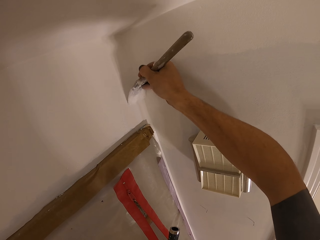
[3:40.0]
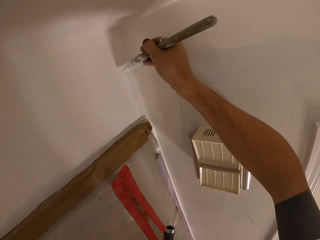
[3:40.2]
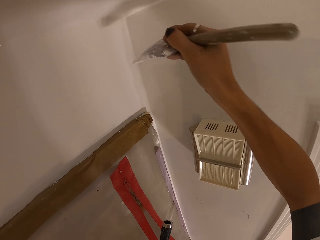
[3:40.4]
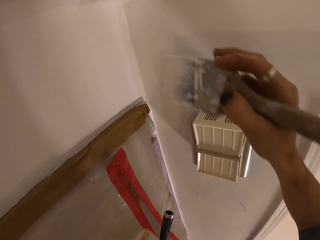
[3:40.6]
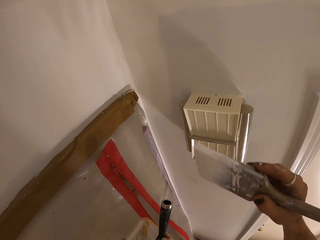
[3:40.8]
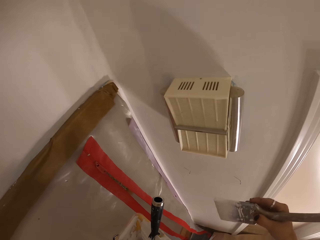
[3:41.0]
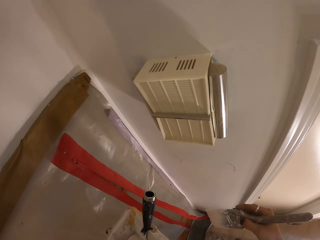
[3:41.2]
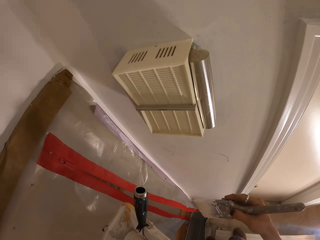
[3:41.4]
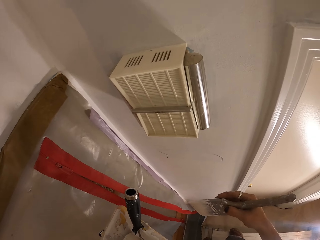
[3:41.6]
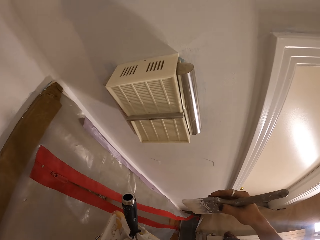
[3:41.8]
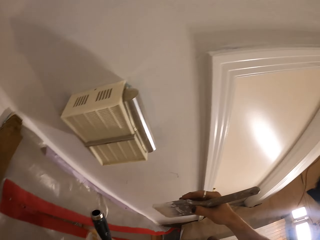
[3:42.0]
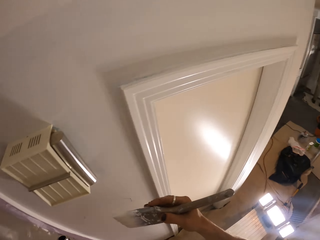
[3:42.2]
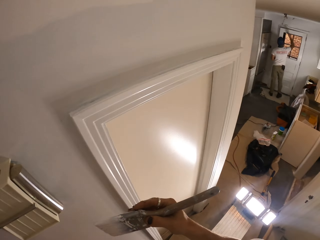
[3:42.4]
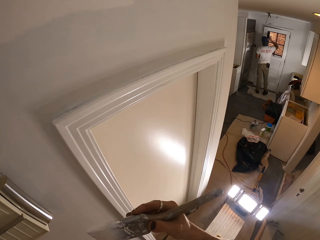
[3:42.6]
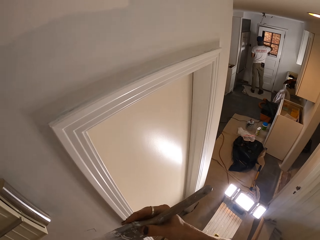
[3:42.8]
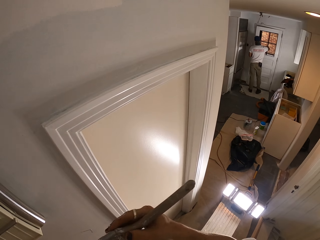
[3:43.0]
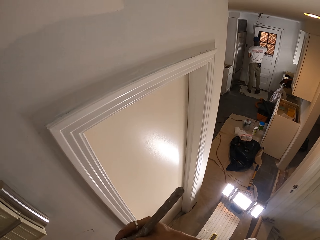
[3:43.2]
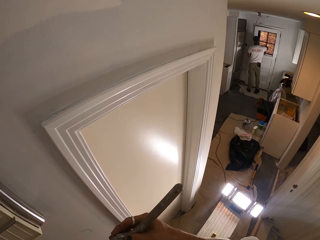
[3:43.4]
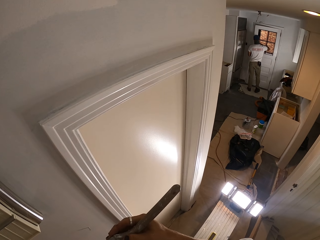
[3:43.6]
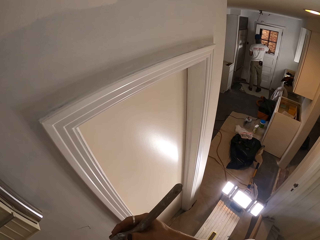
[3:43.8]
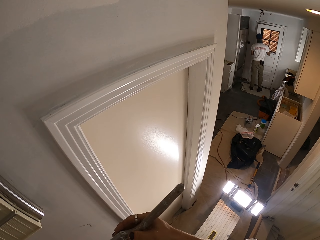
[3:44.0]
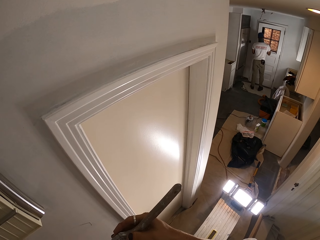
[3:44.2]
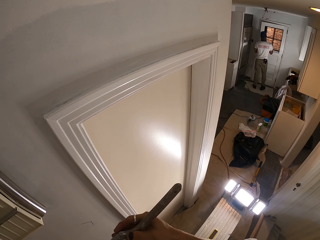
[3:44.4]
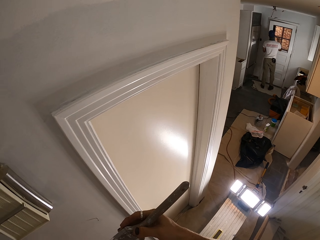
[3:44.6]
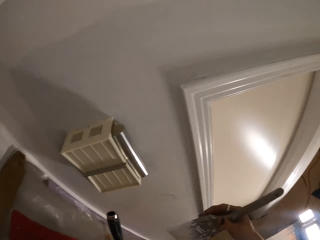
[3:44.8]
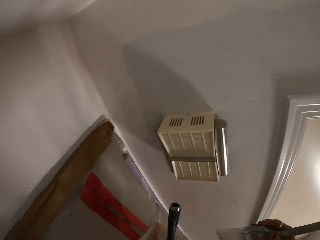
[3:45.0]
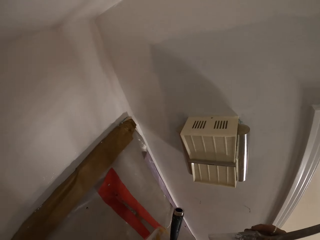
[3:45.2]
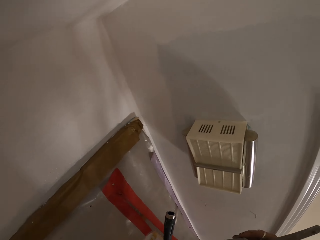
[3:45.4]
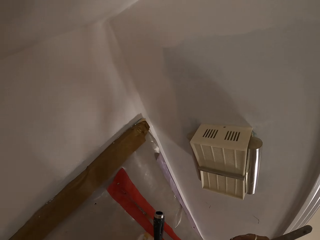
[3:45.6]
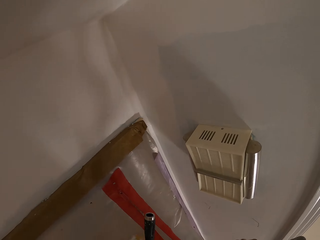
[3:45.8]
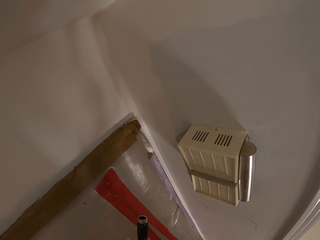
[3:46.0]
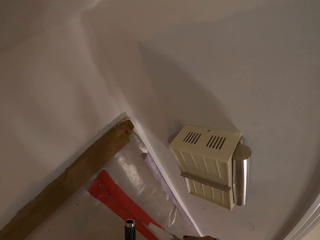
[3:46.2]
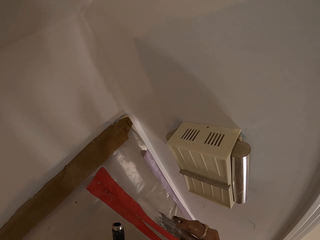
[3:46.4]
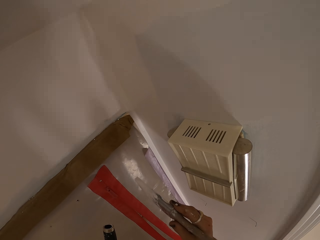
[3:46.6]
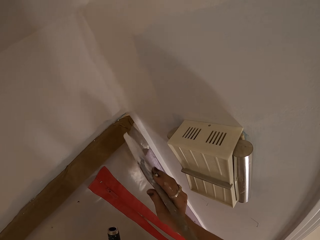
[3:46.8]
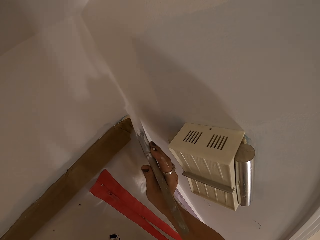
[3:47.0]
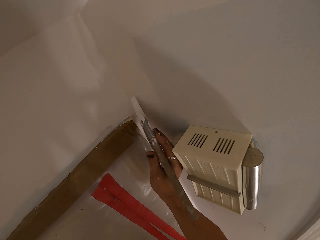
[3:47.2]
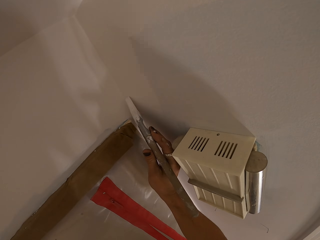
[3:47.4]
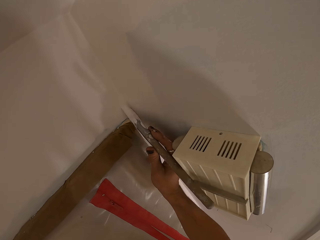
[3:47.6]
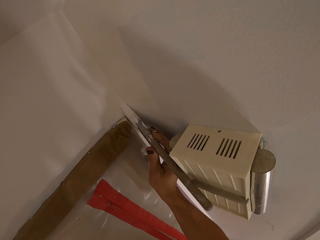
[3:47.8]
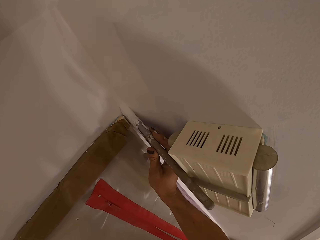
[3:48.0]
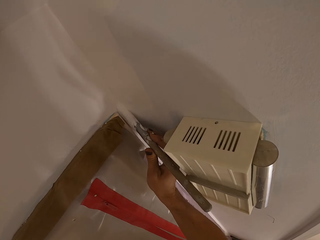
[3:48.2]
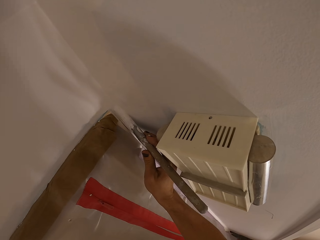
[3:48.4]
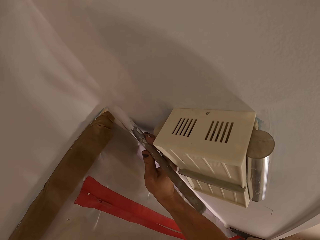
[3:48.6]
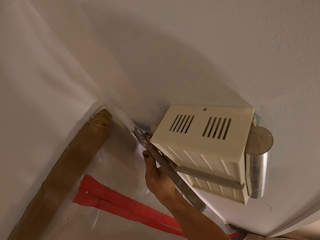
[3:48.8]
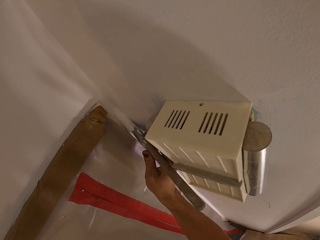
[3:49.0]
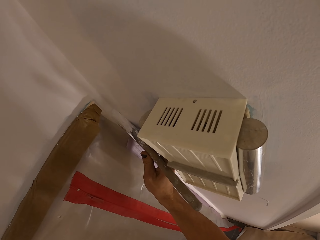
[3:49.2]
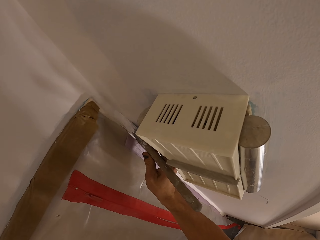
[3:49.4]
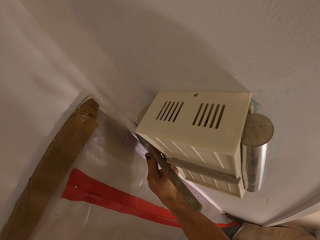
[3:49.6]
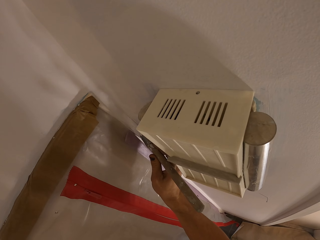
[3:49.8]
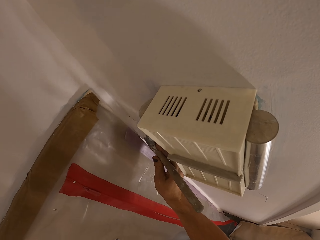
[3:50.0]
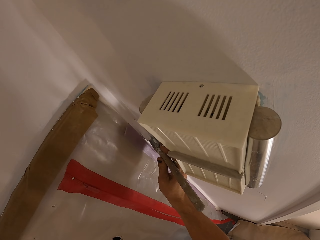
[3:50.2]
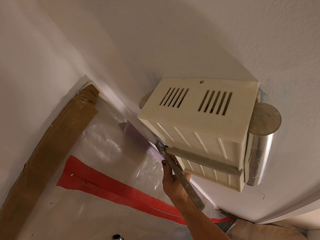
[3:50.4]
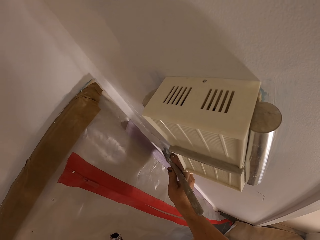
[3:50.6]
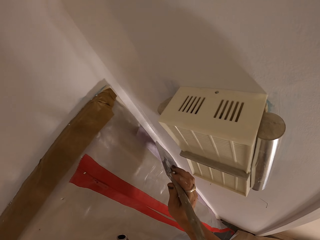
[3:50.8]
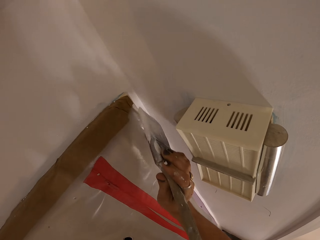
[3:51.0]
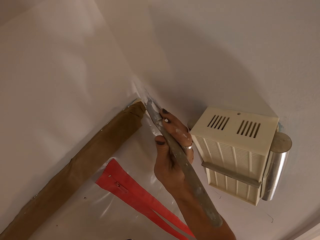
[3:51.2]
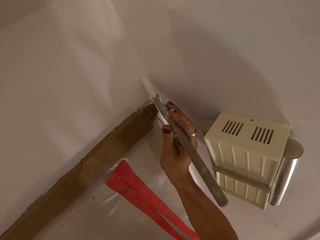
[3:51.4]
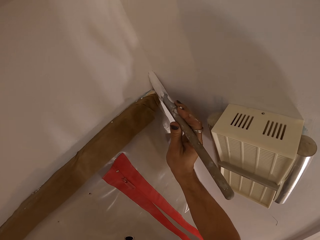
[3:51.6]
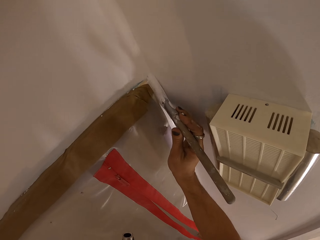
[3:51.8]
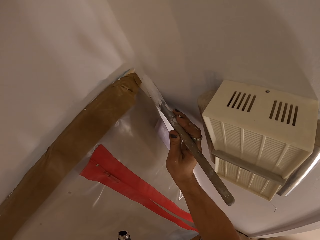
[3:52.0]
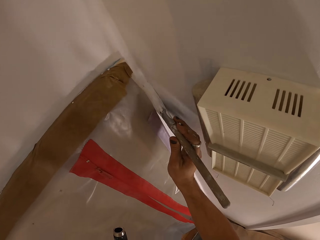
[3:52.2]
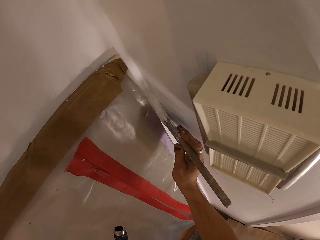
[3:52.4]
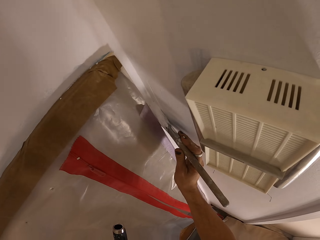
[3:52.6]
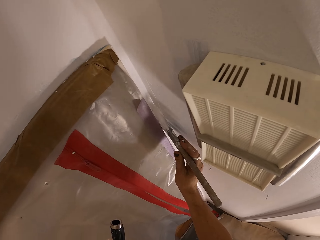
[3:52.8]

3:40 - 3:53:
The camera wearer dips the brush in the paint. They paint the wall with the paint brush.

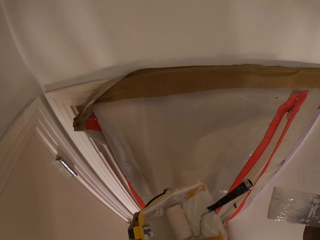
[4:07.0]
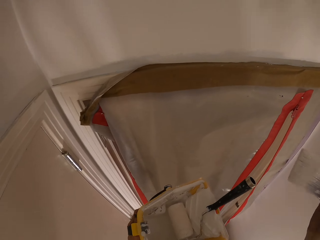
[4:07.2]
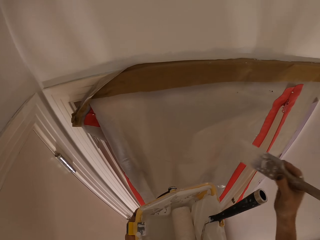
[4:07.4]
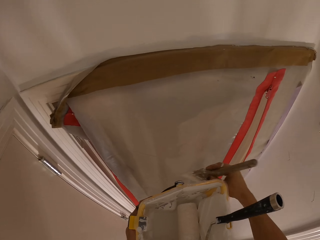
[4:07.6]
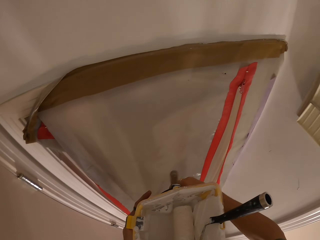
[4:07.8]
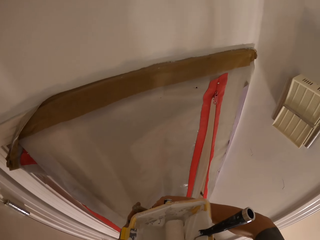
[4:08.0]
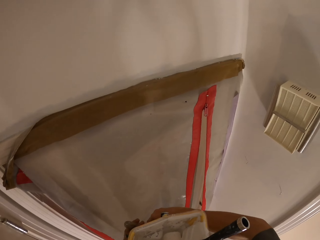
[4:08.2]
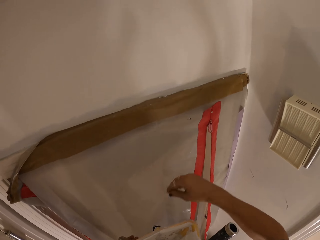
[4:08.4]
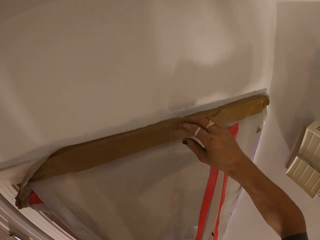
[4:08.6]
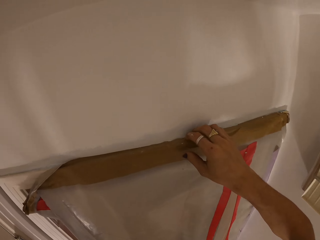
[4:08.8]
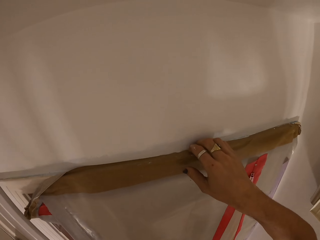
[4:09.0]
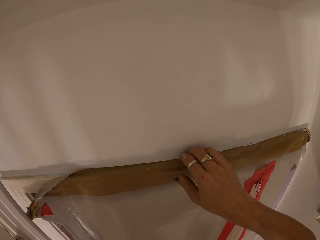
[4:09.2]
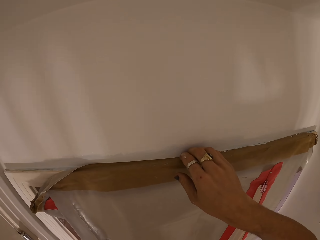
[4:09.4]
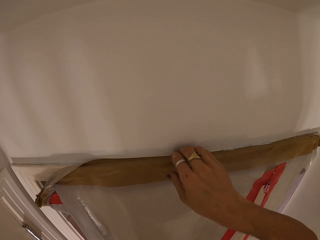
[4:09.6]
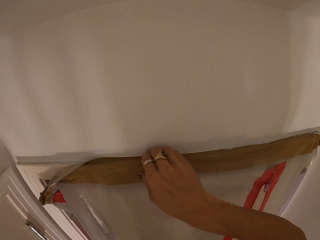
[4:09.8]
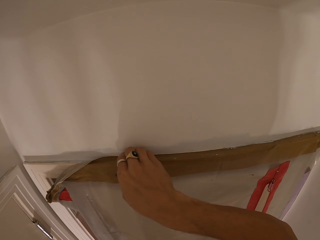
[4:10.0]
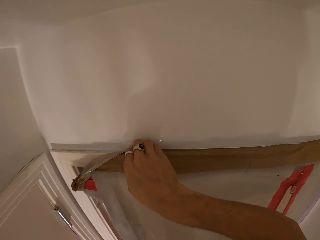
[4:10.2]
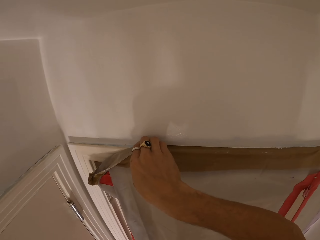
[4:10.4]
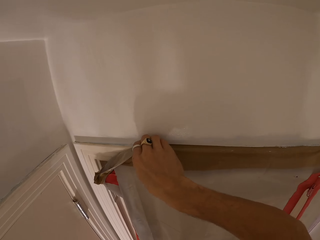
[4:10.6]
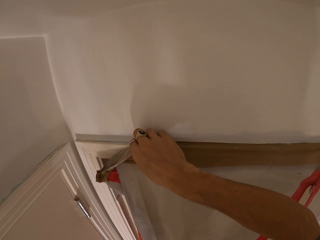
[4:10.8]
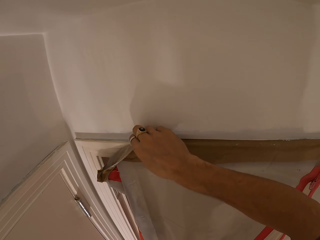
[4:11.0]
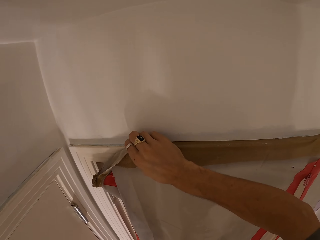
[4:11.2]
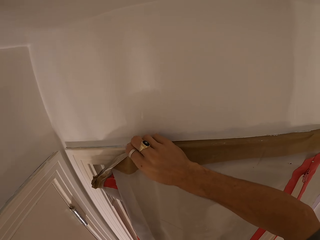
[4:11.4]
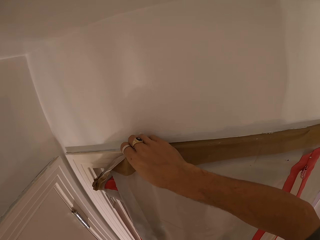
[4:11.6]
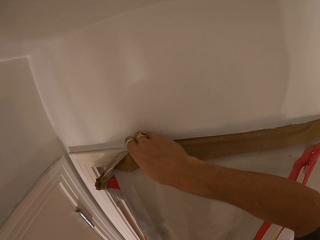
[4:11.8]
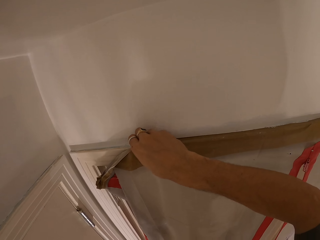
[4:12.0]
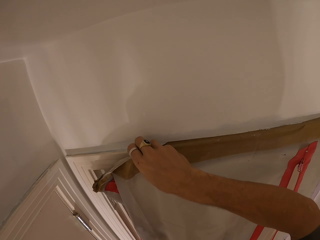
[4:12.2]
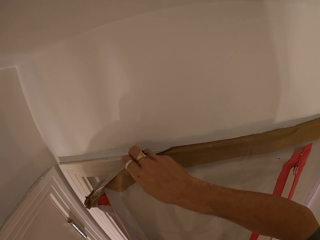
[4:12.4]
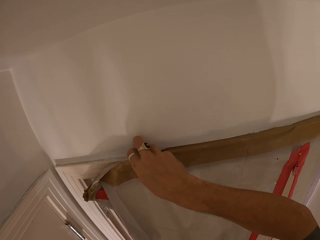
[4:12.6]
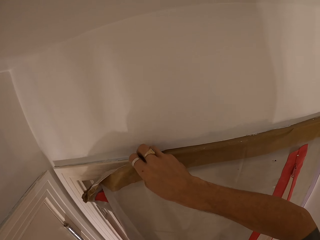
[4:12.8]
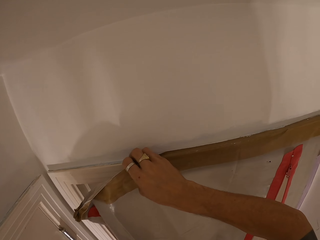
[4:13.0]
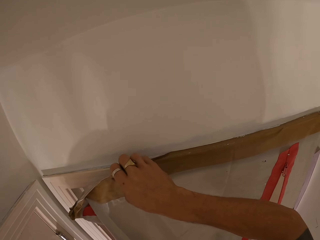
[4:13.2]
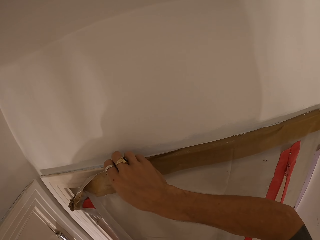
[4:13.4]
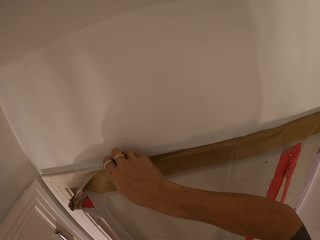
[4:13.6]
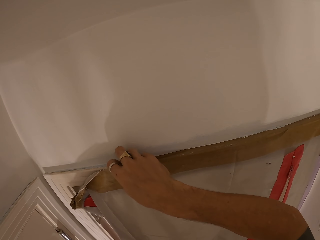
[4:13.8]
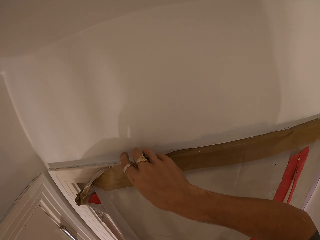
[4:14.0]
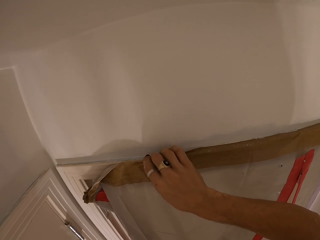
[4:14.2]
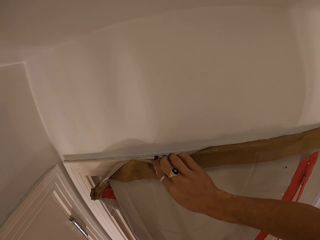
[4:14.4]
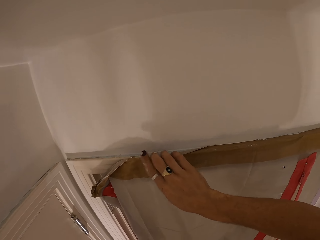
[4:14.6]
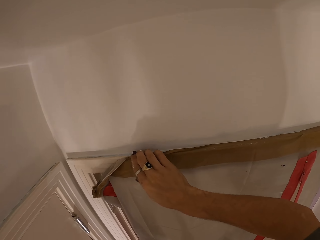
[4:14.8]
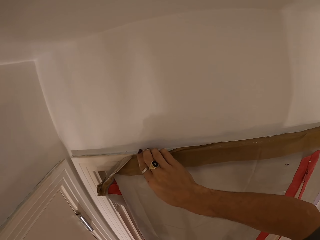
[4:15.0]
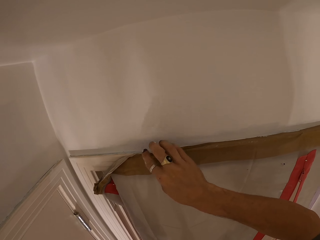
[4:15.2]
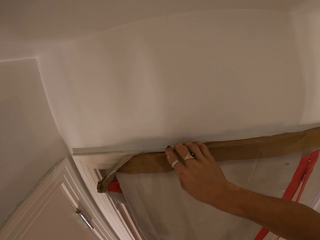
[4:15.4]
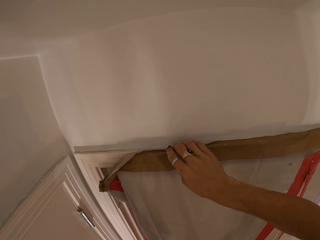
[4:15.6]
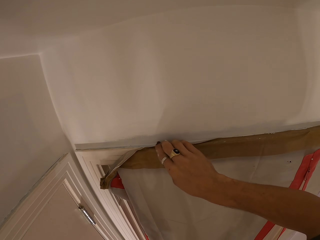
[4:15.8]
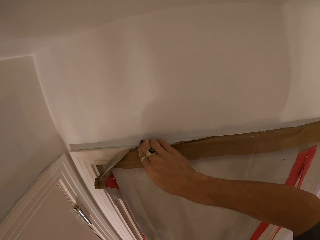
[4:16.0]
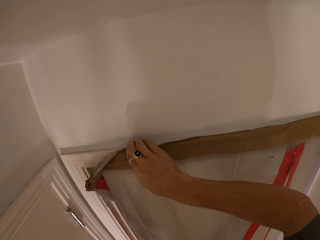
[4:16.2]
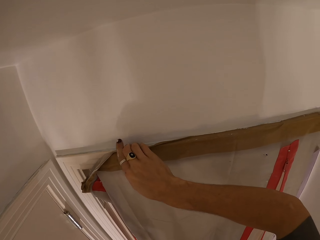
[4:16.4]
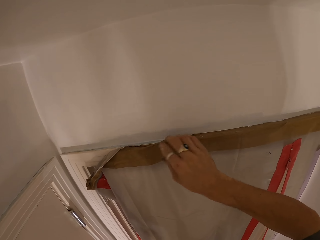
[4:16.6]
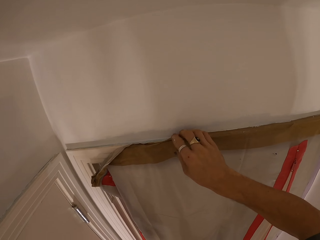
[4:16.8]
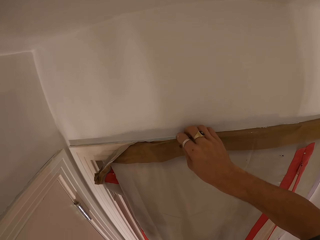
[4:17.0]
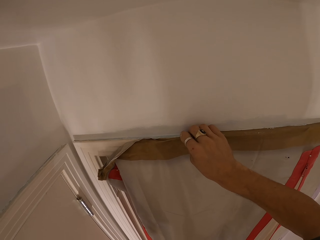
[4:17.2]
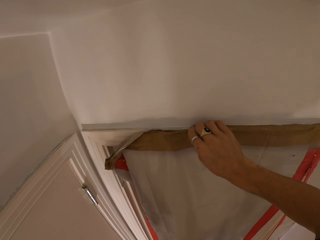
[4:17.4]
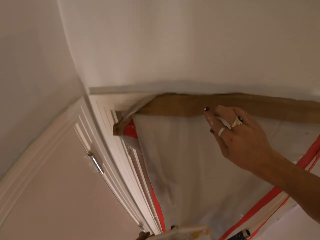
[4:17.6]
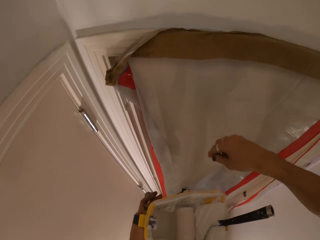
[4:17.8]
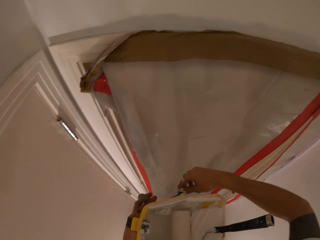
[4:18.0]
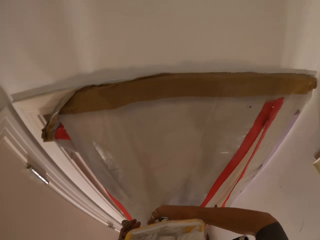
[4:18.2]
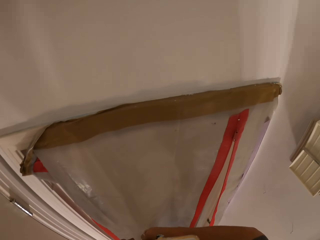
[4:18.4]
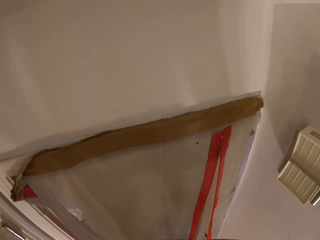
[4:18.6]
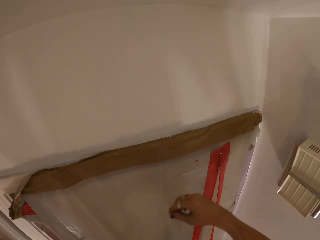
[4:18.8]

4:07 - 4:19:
The camera wearer touches a paper. They remove the paper from a wall.
